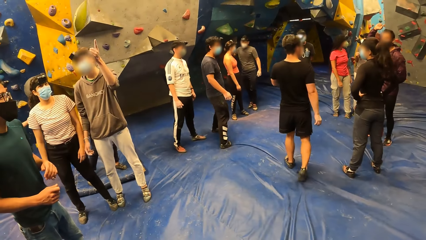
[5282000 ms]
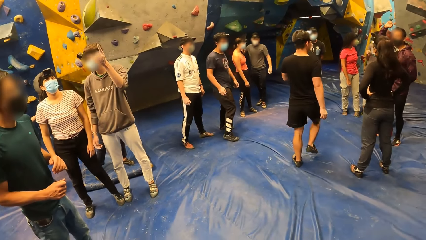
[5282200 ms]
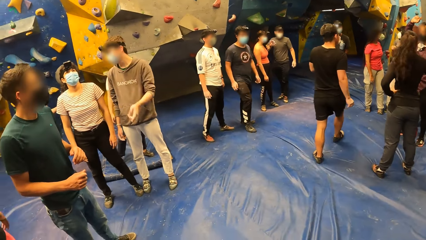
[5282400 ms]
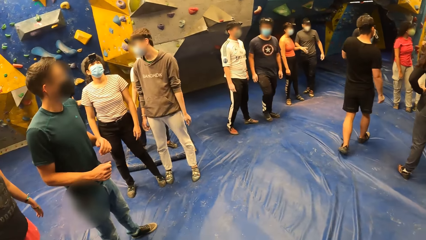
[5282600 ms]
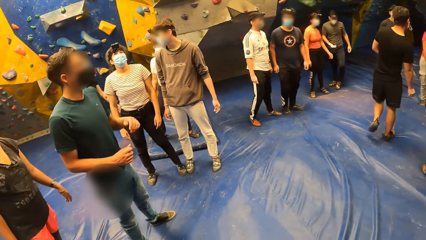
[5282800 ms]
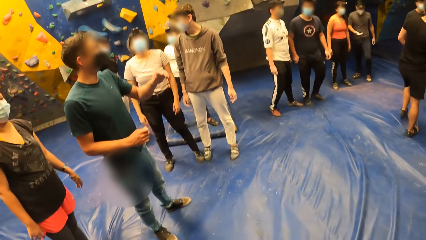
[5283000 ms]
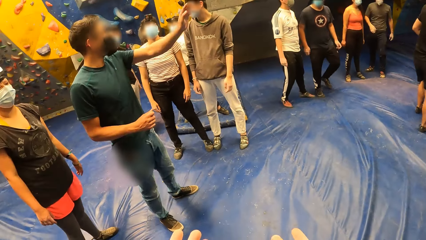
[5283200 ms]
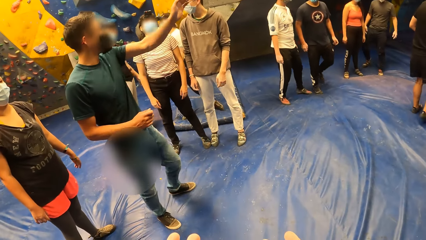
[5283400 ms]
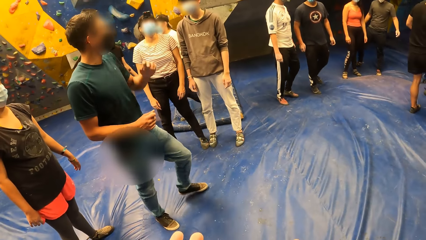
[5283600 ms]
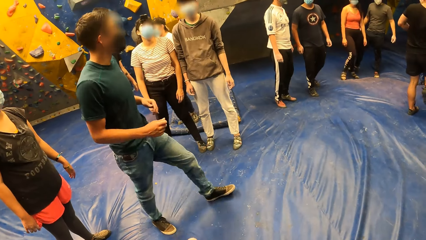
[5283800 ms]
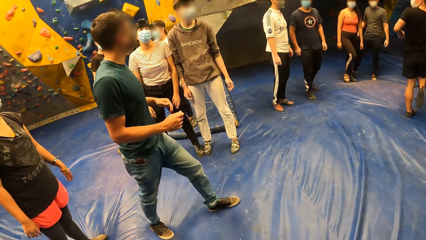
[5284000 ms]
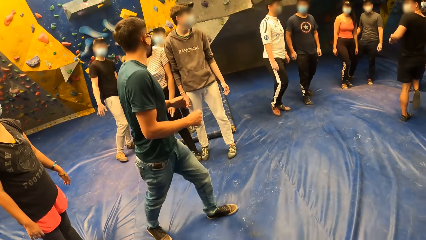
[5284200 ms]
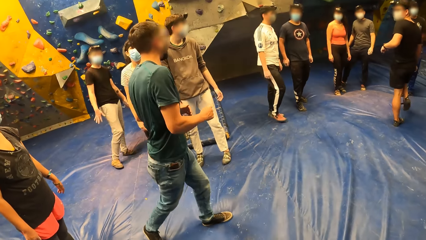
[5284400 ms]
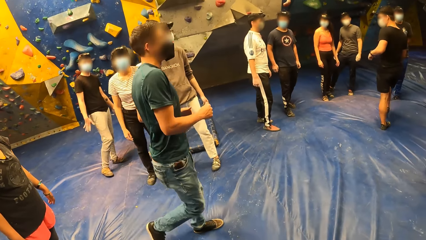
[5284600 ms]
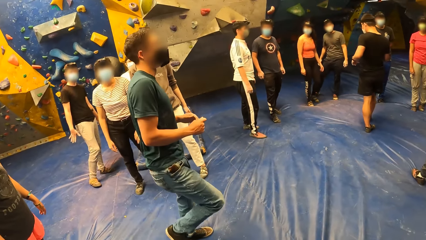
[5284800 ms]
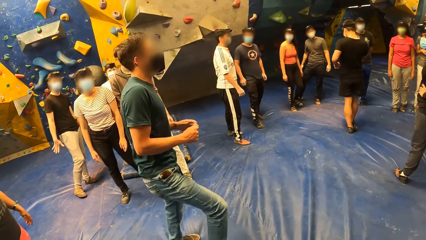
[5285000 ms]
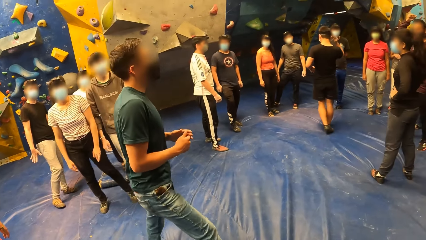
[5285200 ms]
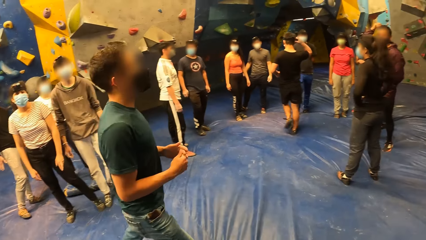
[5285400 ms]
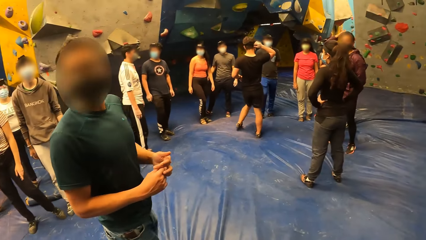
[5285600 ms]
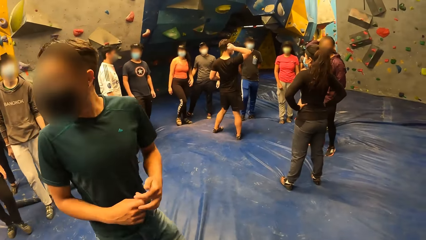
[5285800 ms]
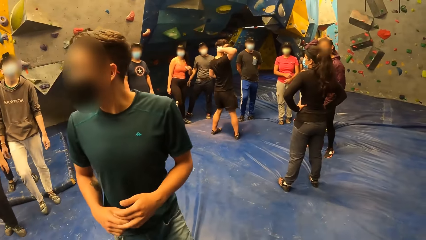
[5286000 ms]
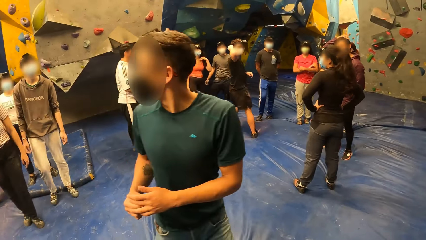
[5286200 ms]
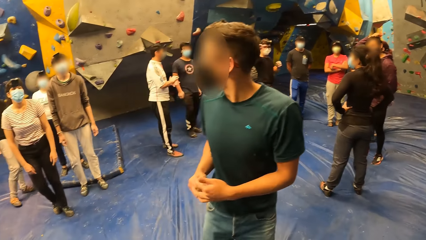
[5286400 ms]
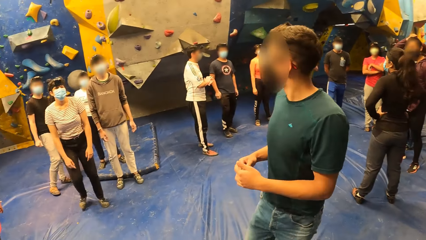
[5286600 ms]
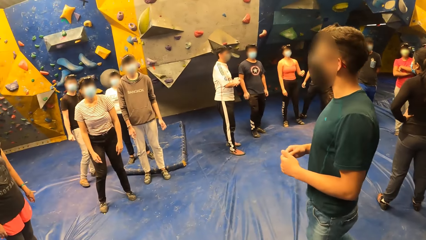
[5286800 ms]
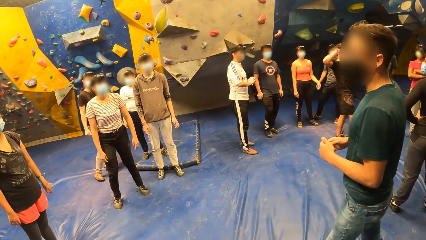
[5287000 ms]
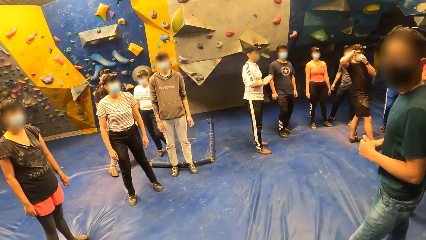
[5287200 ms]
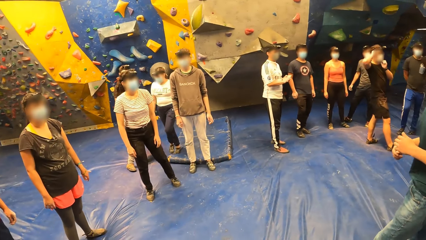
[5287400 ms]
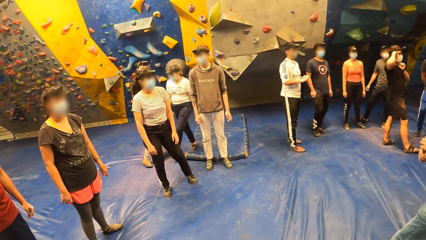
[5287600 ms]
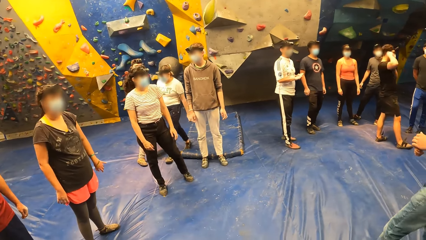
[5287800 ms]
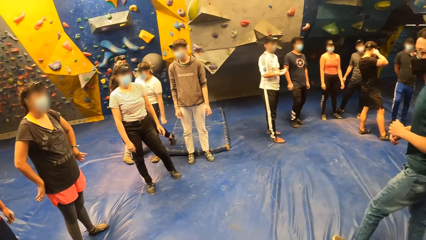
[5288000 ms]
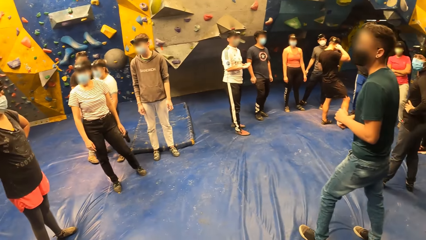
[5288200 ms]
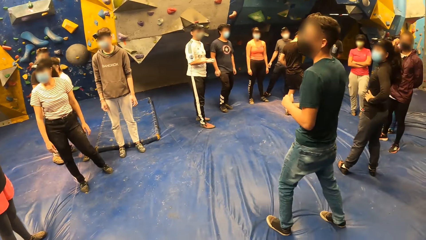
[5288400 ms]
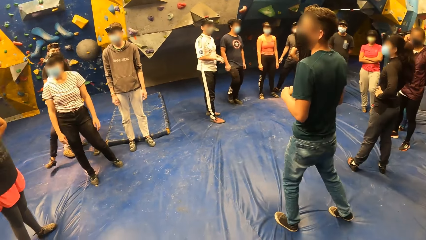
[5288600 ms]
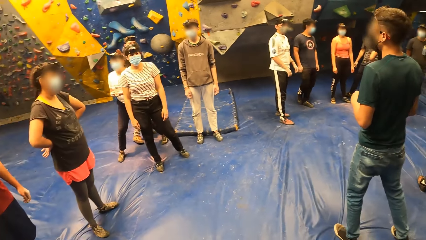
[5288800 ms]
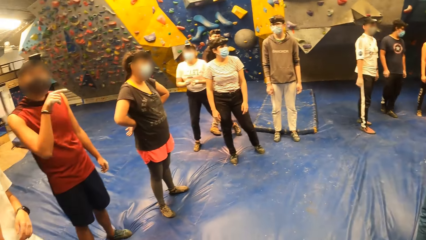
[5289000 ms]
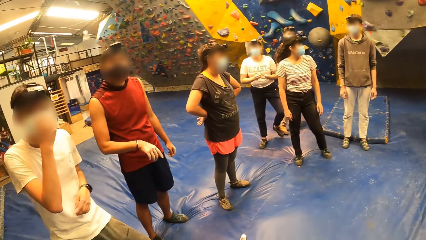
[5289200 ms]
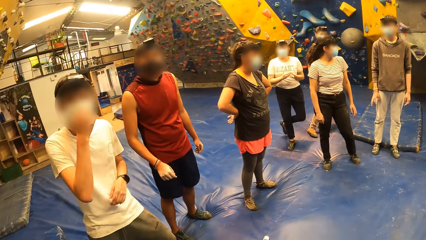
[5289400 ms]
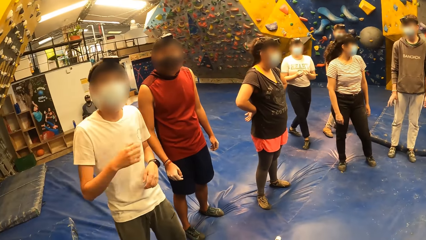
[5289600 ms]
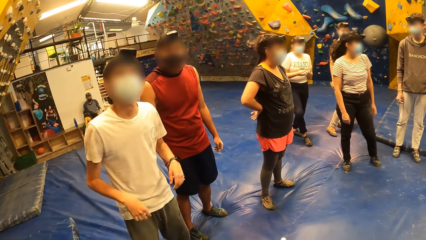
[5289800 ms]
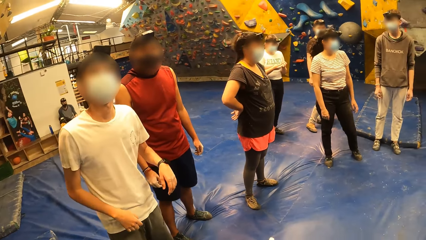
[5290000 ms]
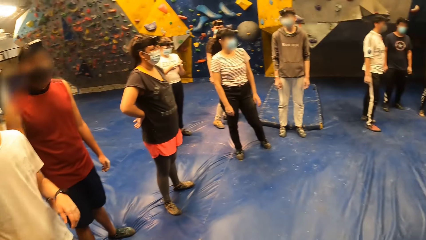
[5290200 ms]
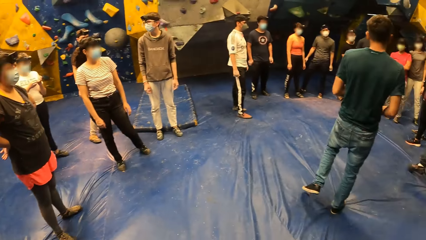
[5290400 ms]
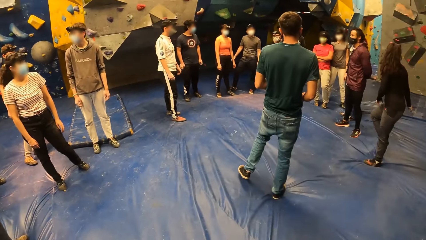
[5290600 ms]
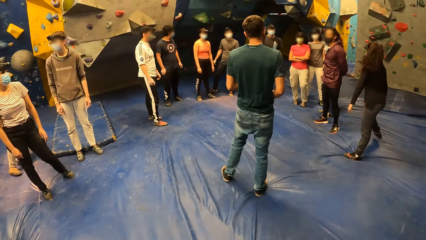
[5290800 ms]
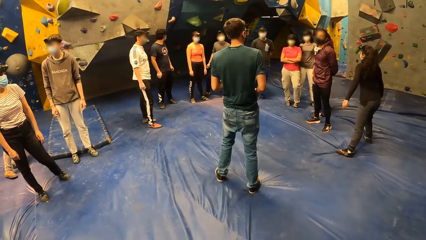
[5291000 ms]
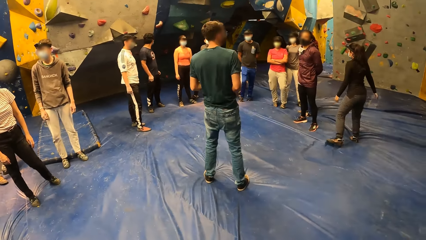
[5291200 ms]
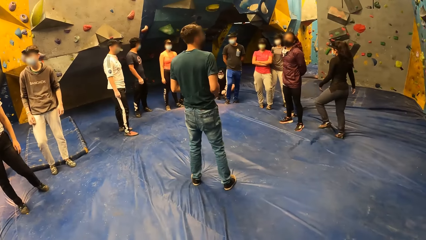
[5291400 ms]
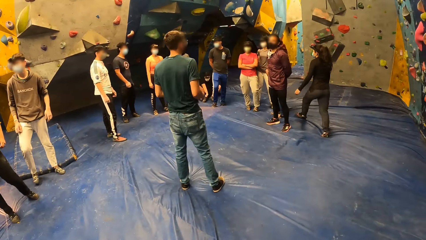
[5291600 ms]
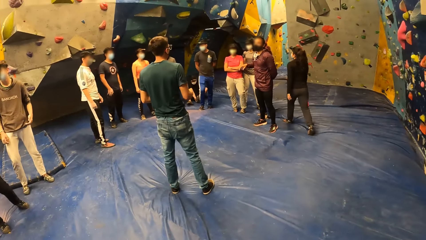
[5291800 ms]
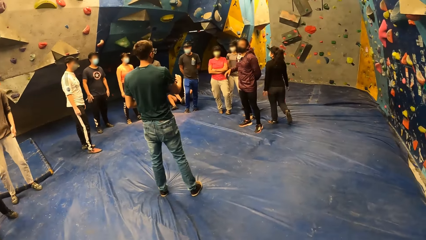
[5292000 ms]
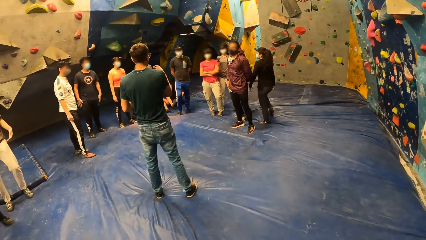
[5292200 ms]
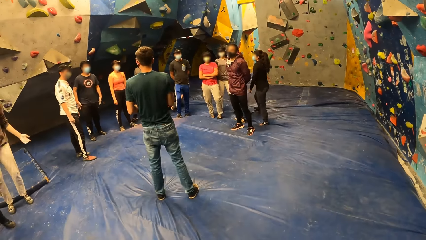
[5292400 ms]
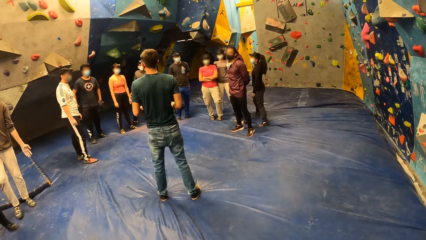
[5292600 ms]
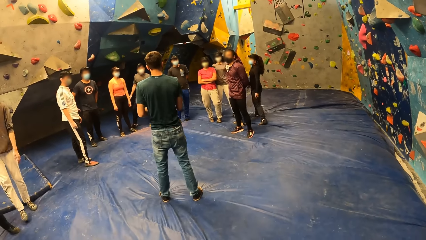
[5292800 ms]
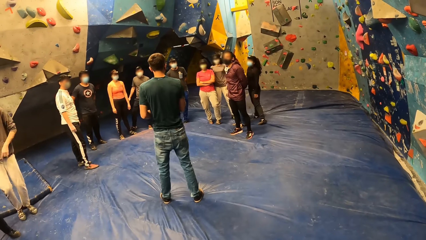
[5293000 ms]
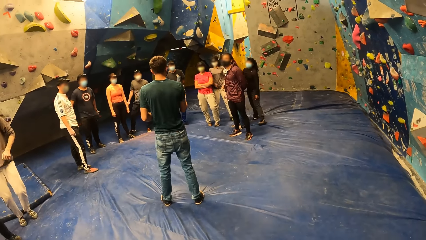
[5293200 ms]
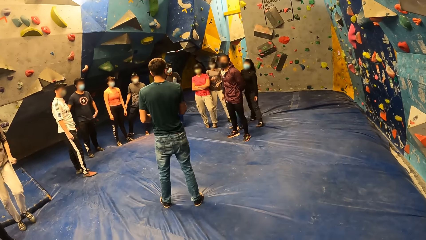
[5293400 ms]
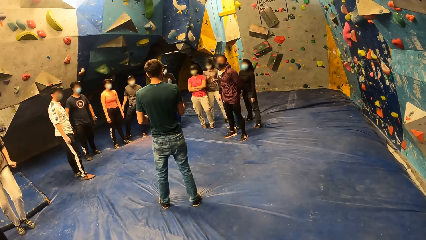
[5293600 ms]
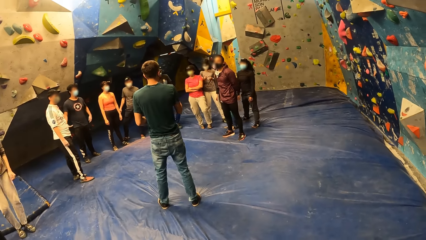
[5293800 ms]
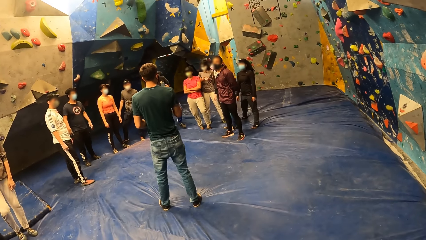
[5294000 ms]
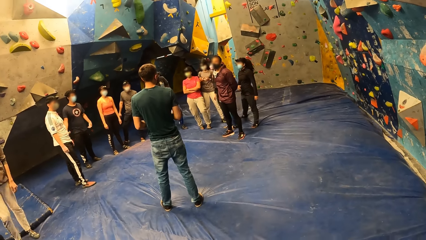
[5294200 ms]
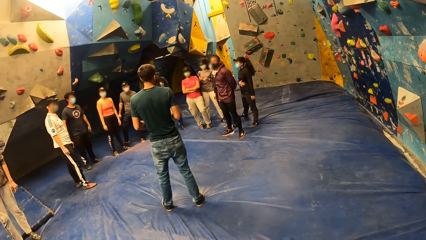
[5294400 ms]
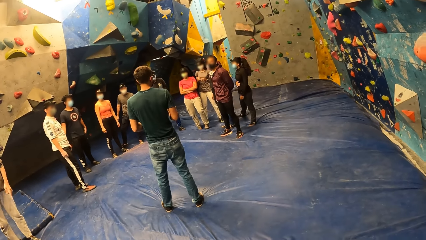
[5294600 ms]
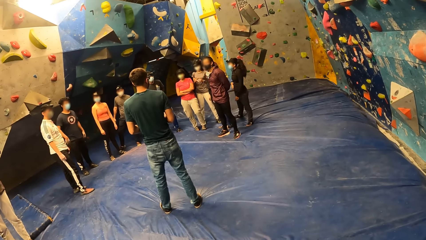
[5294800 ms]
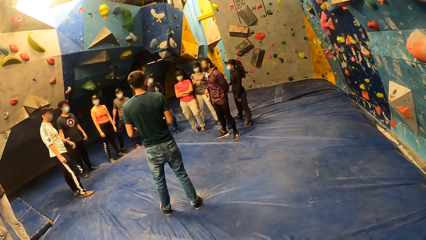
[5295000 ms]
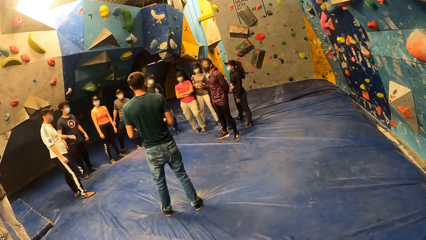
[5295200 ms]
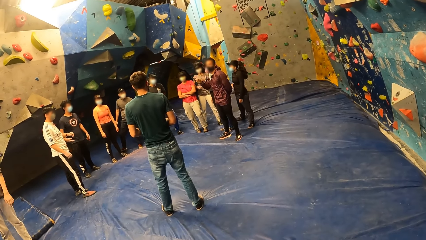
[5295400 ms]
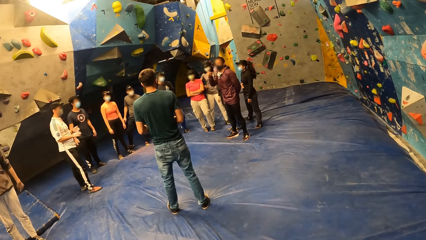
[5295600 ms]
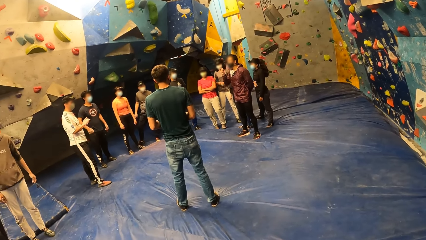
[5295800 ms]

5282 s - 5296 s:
A man walks on the floor. Another man stands on the floor. The first man stands on the floor.

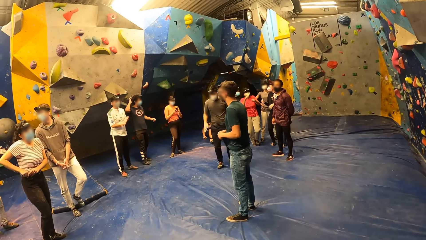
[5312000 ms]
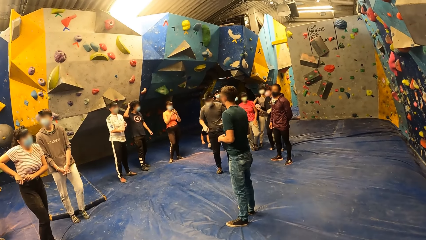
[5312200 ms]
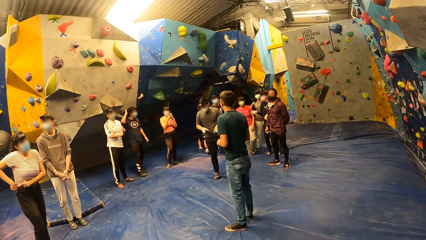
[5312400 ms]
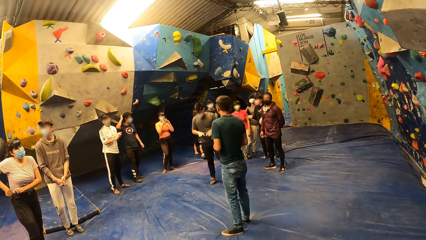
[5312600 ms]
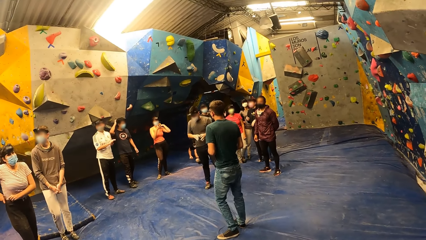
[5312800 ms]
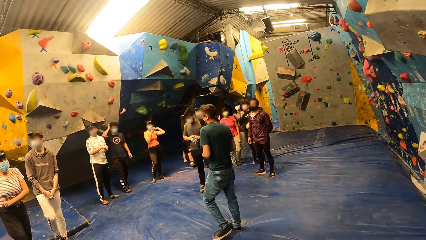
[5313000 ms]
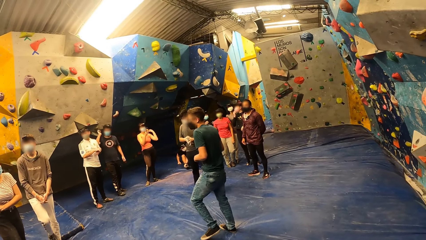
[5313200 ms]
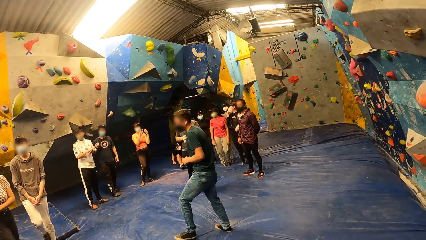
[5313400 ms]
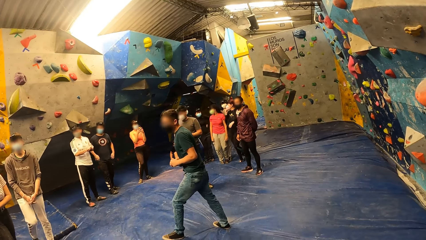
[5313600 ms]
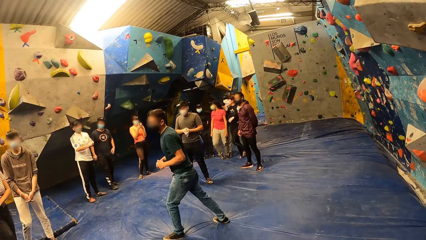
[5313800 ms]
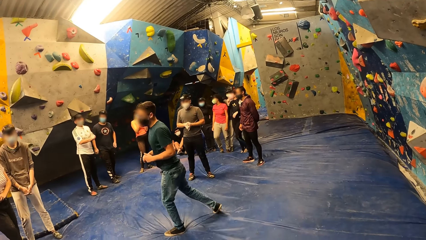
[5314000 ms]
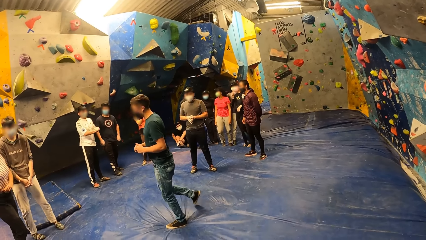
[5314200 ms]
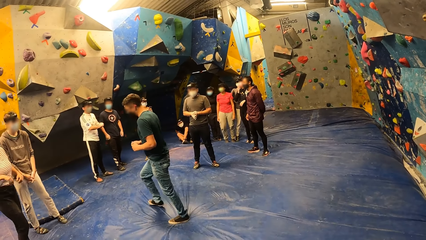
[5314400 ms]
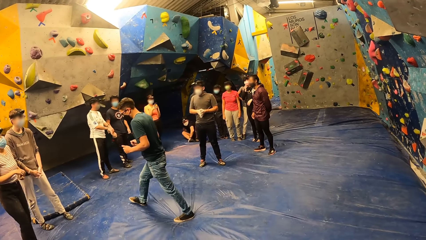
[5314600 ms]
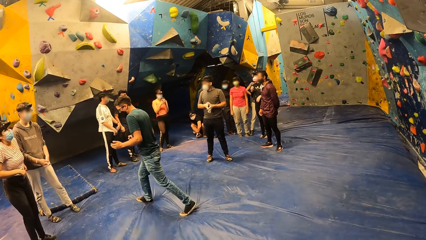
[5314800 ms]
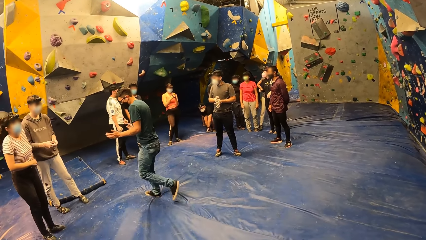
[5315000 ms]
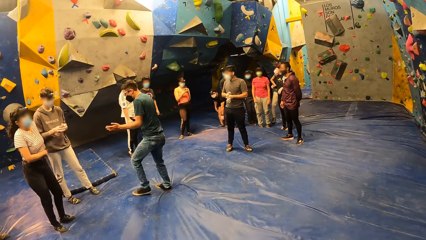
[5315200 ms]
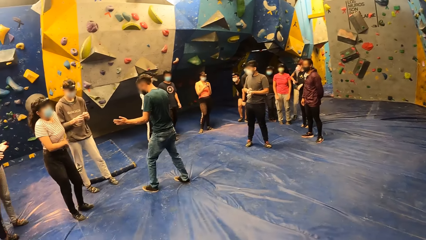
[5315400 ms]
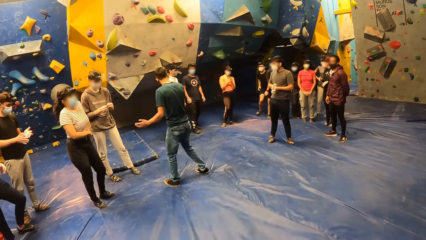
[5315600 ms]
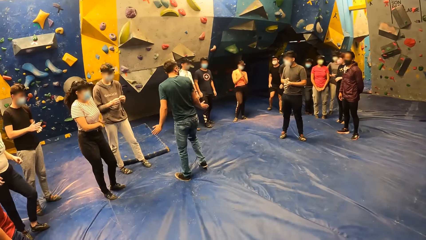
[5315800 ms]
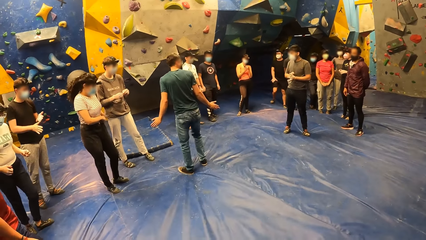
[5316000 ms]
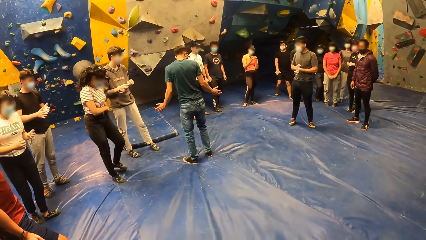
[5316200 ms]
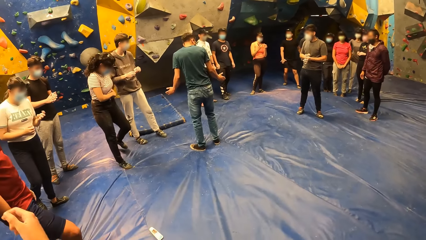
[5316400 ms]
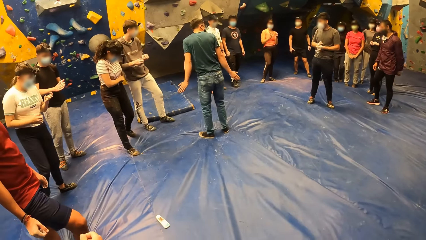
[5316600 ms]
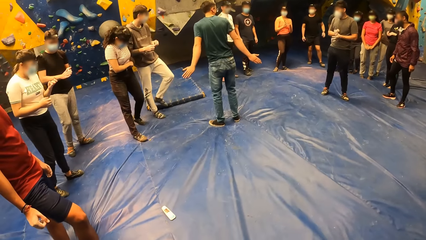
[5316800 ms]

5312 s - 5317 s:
A man walks on the floor. The man stands on the floor.
